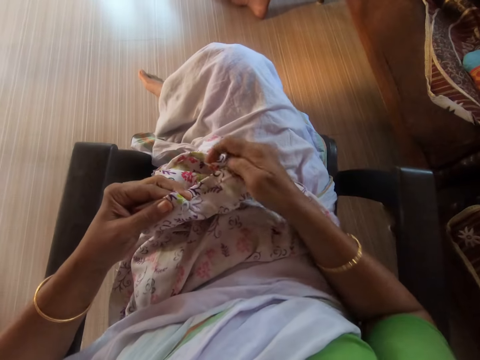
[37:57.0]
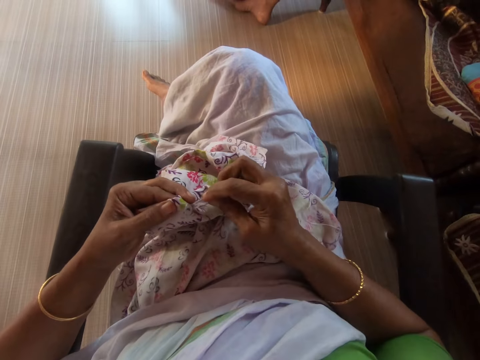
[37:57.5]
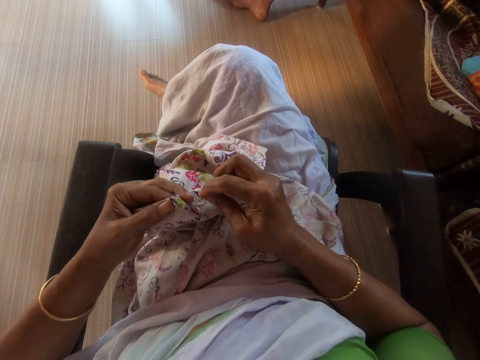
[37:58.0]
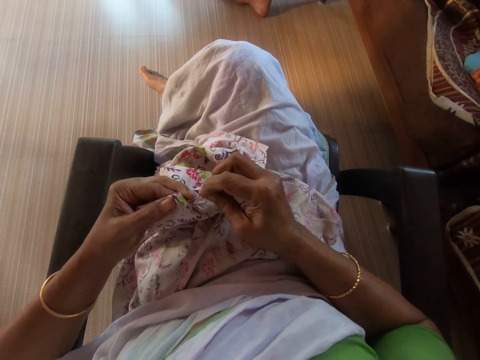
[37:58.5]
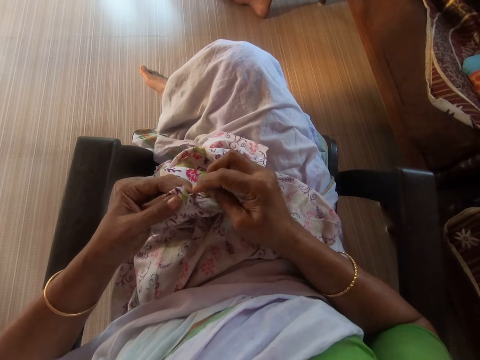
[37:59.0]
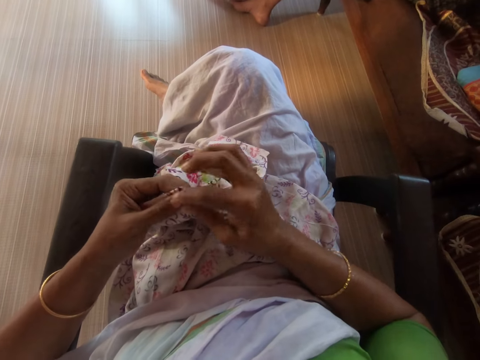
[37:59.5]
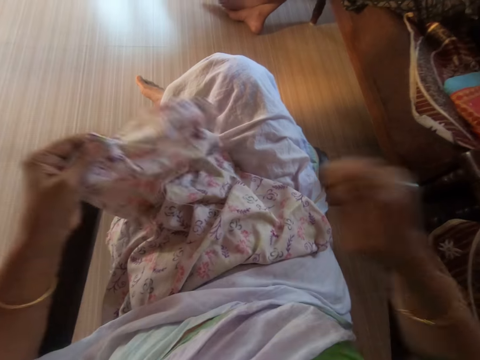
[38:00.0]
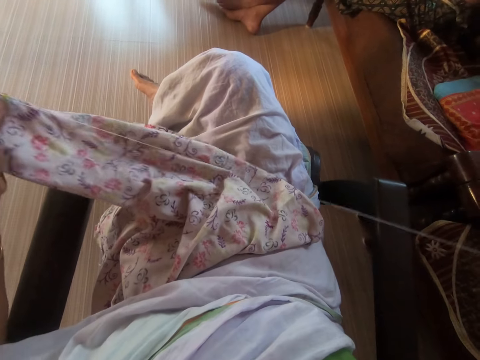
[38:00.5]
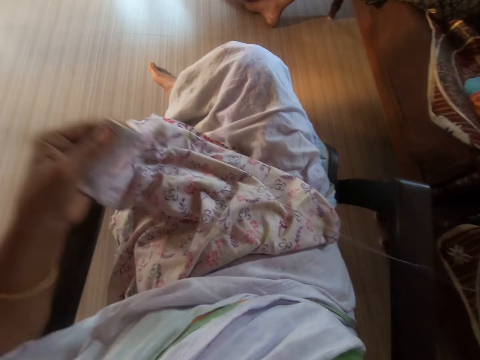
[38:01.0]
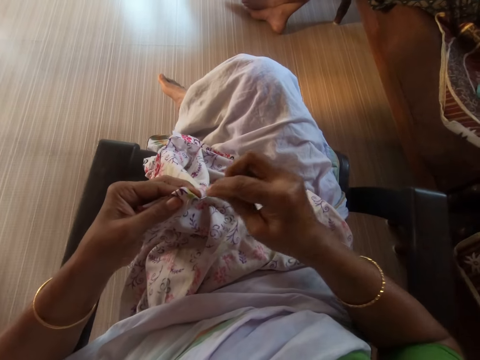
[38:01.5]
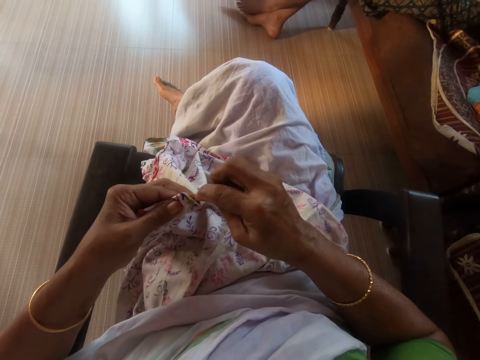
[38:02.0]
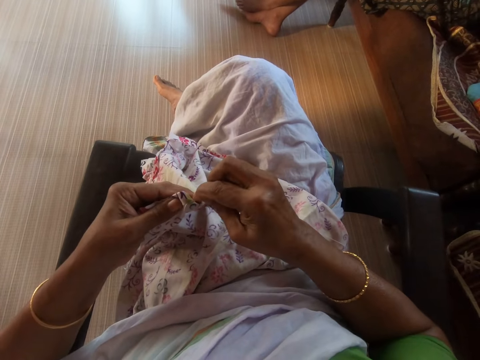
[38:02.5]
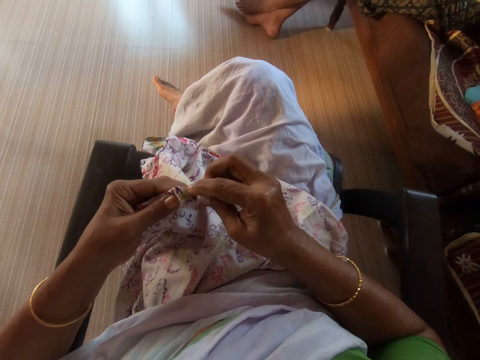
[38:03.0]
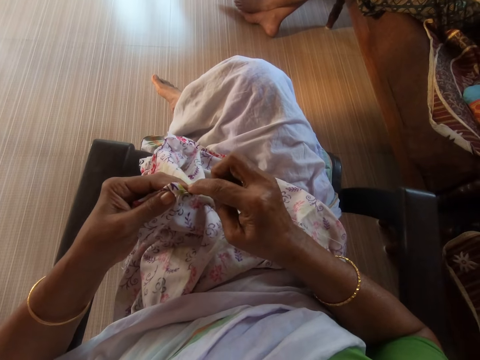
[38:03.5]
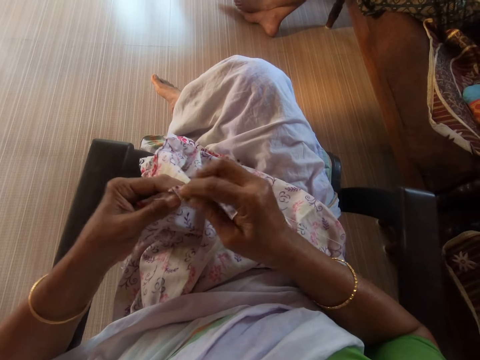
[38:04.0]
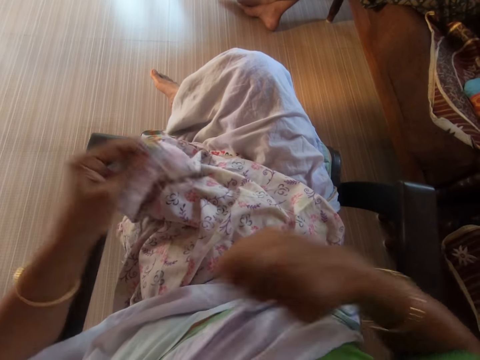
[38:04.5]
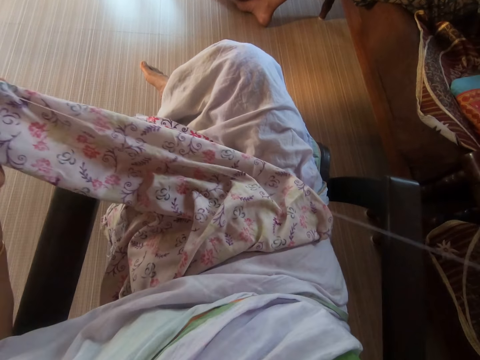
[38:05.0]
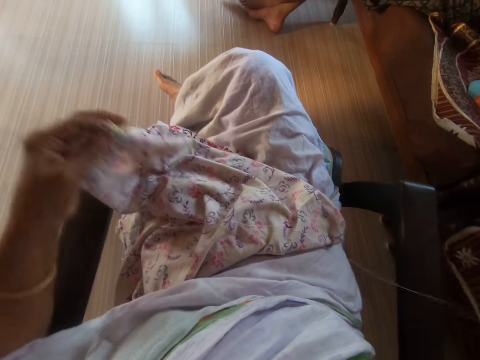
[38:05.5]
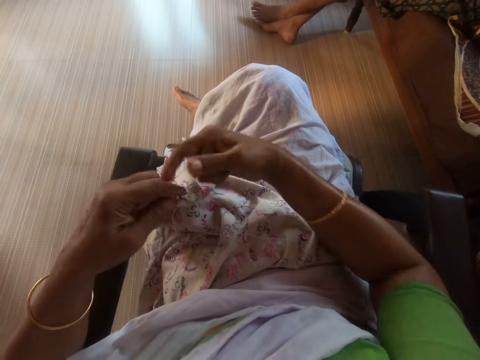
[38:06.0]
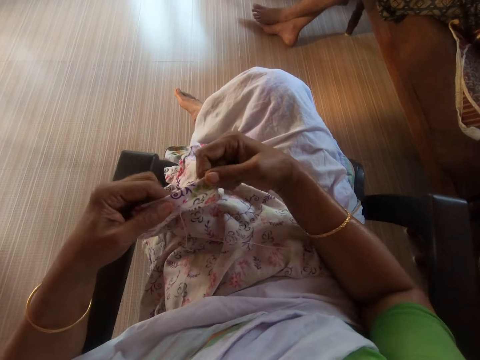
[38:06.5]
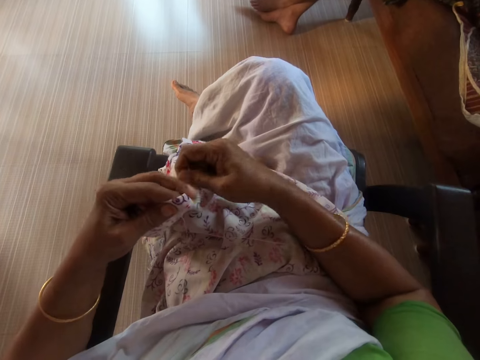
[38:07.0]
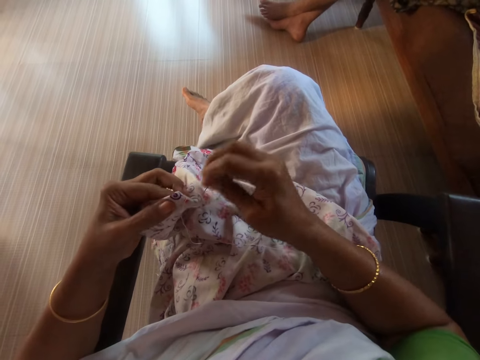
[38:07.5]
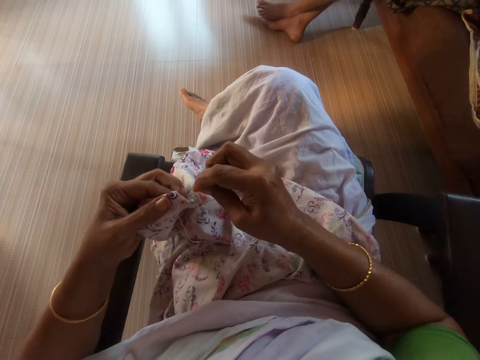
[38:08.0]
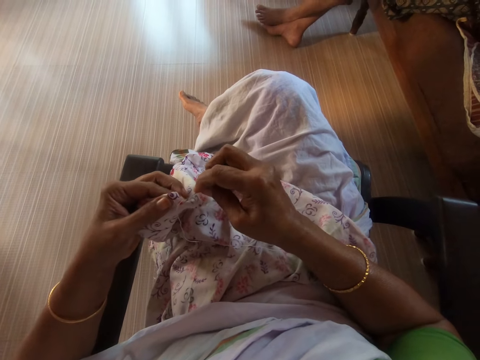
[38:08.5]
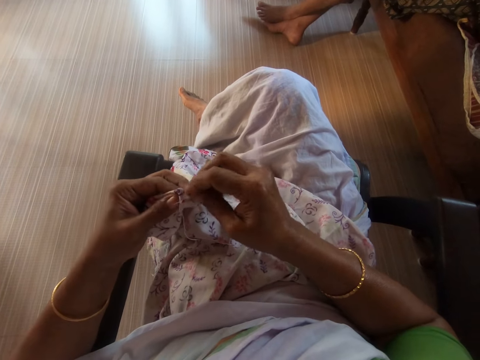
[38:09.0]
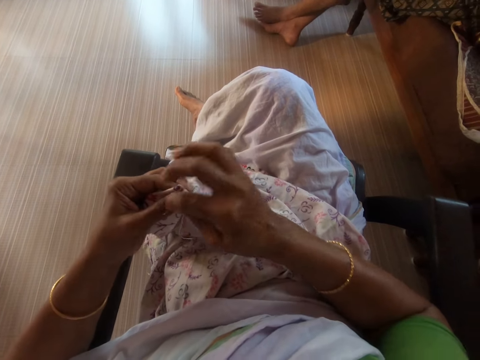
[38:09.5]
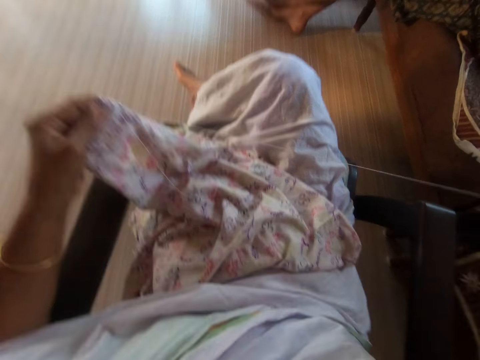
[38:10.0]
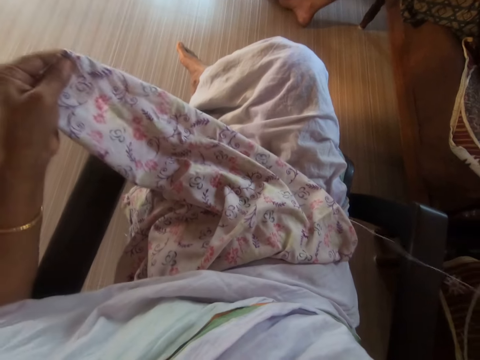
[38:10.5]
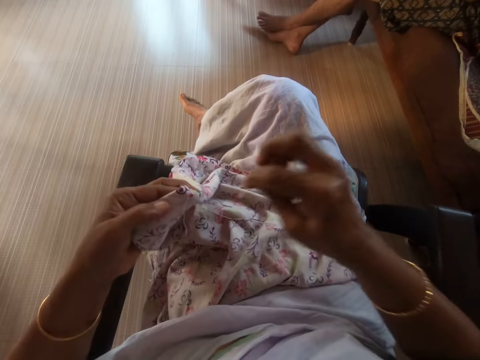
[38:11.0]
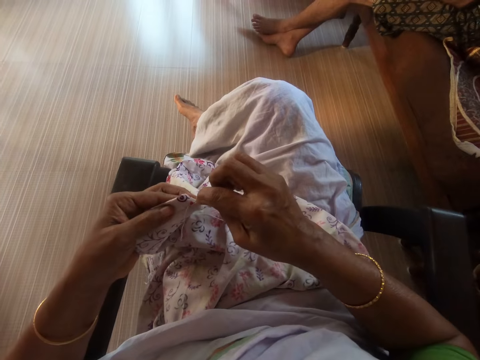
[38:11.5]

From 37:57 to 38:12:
The camera wearer sews the cloth in her left hand with the needle and thread in her right hand. She holds the cloth in her left hand with her right hand. She sews the cloth in her left hand with the needle and thread in her right hand.

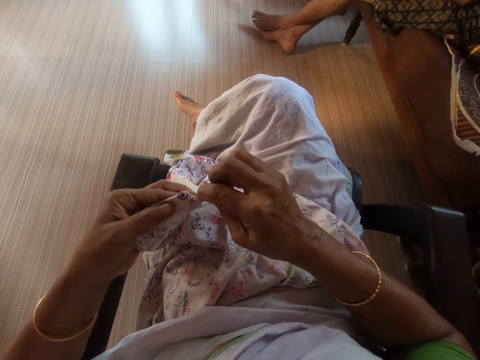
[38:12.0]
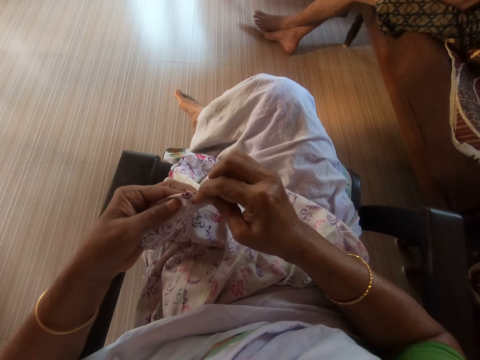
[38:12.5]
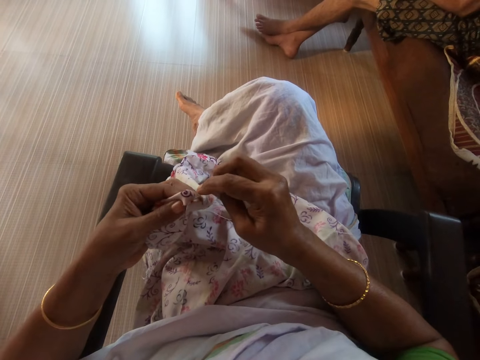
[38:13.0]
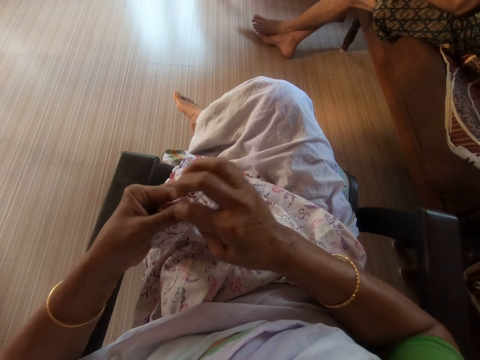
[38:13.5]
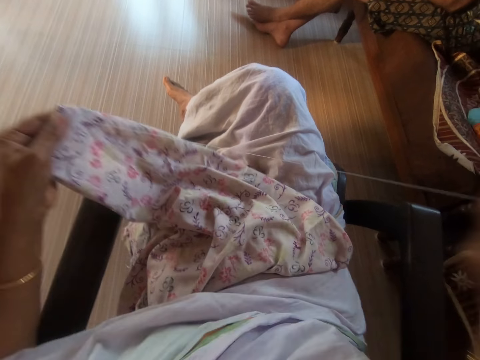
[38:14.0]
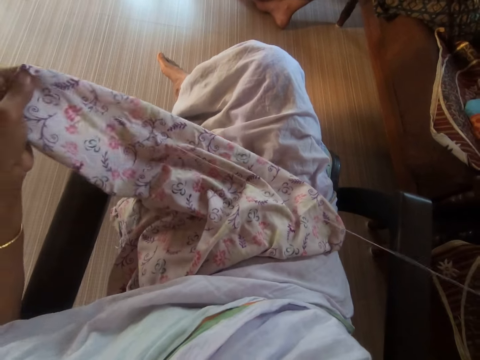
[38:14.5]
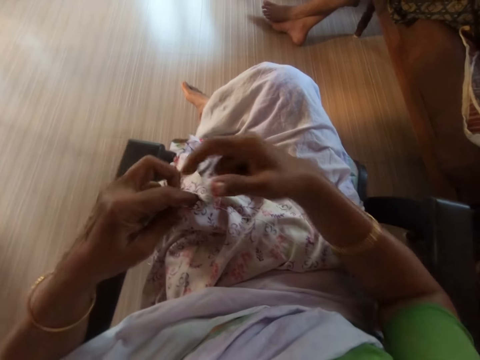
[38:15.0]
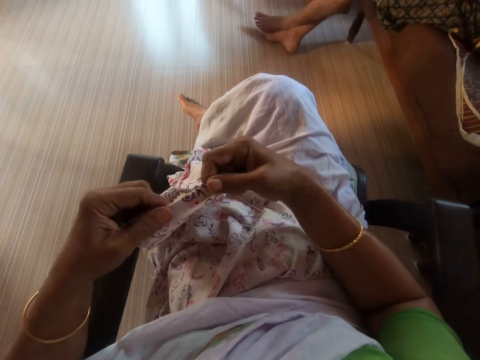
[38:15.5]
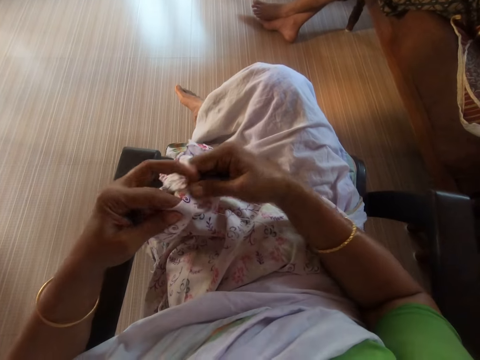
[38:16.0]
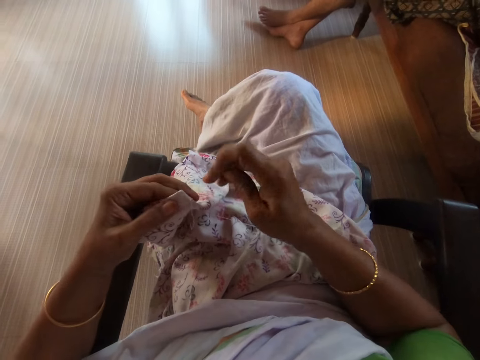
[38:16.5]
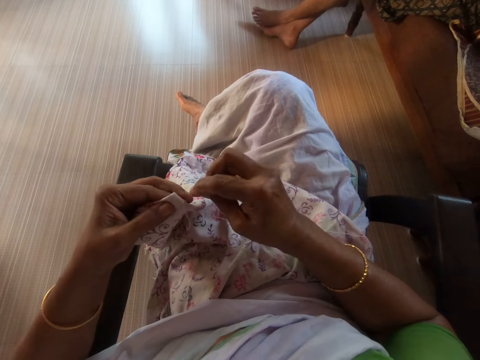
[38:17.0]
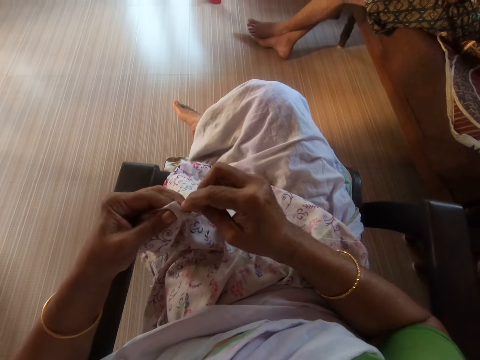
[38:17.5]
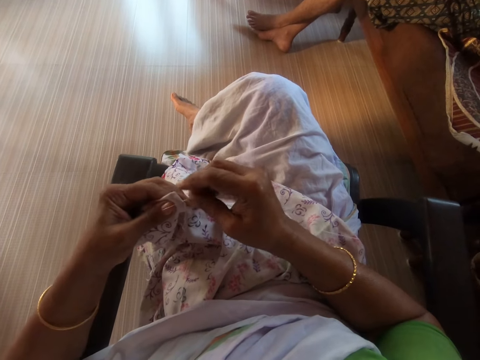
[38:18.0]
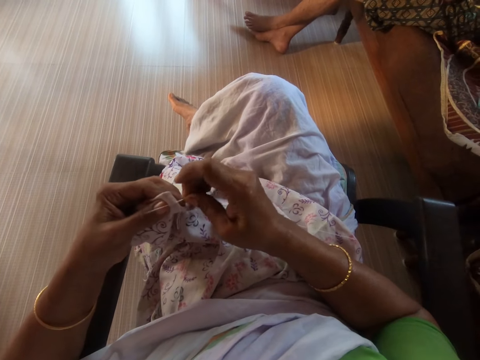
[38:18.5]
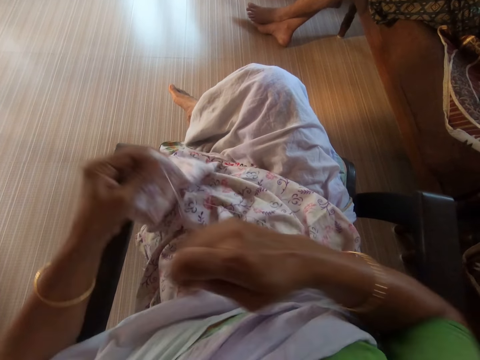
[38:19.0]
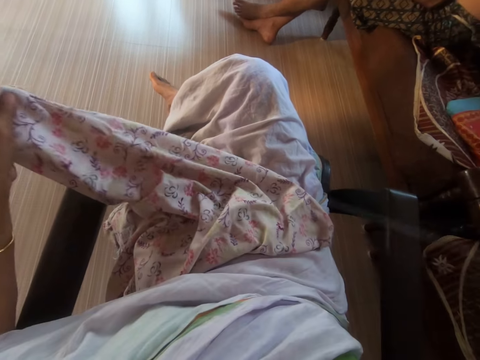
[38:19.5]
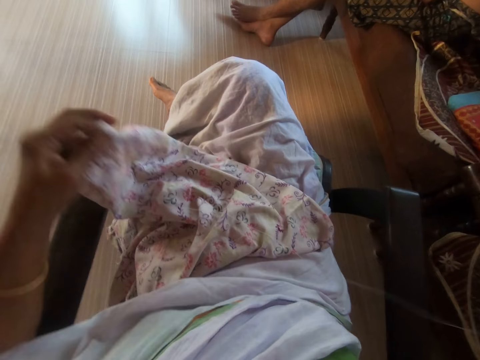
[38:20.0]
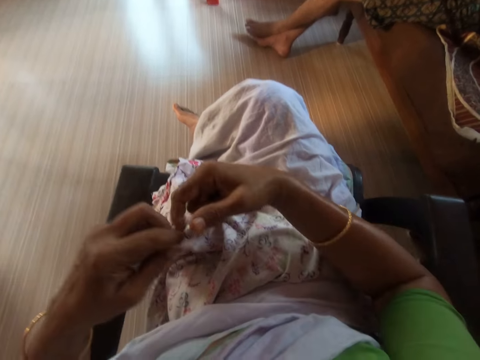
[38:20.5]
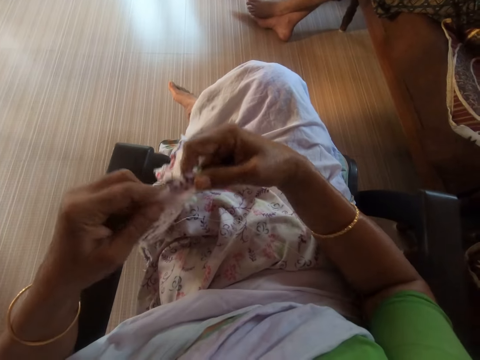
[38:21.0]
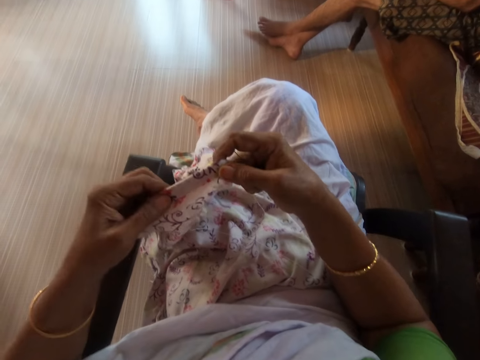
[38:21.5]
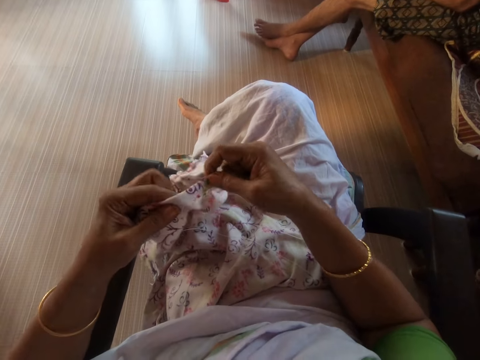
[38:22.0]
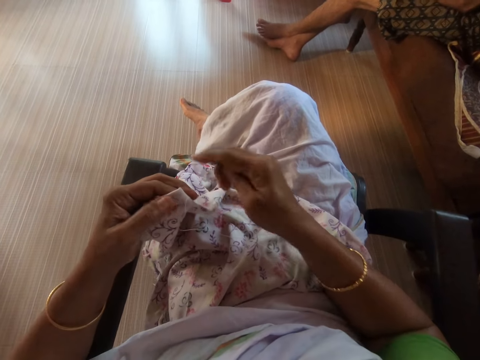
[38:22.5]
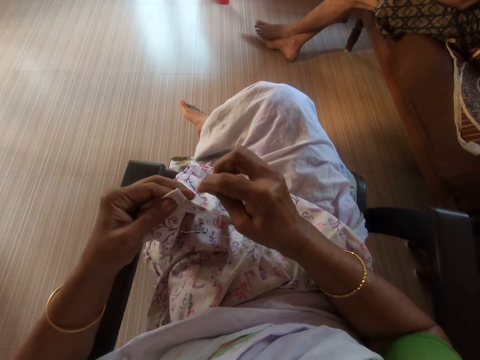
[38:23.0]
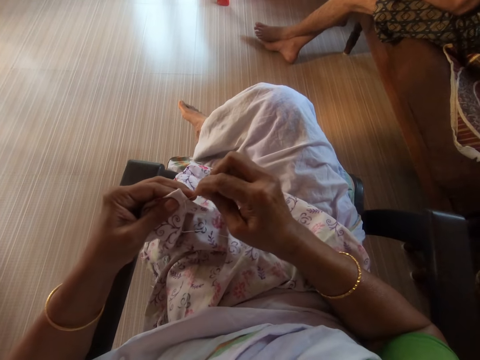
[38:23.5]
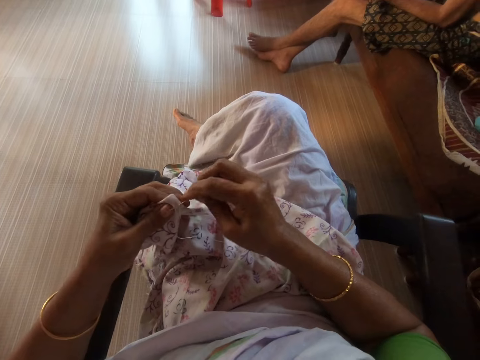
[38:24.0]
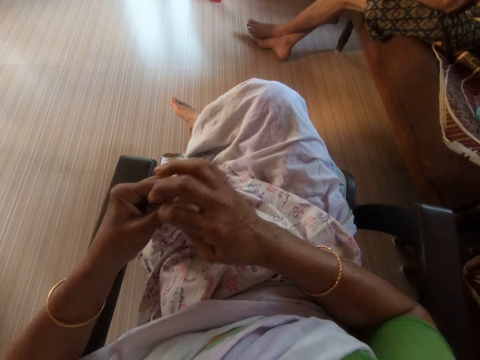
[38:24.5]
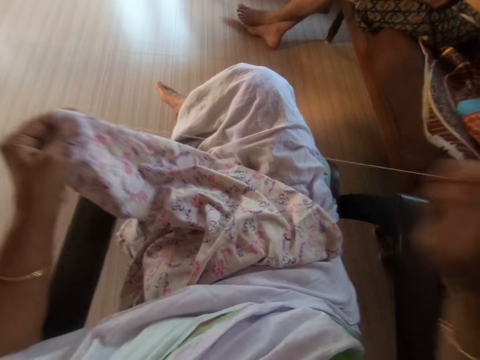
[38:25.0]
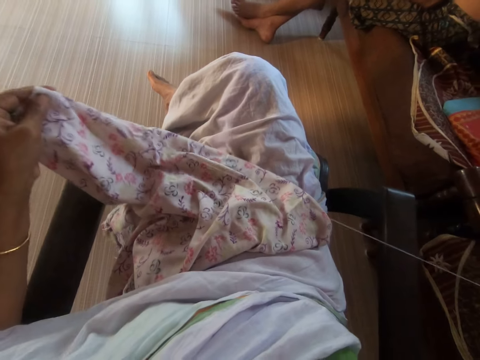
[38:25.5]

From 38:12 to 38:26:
The camera wearer holds the cloth in her left hand with her right hand. She sews the cloth in her left hand with the needle and thread in her right hand. She holds the cloth in her left hand with her right hand. She sews the cloth in her left hand with the needle and thread in her right hand.
